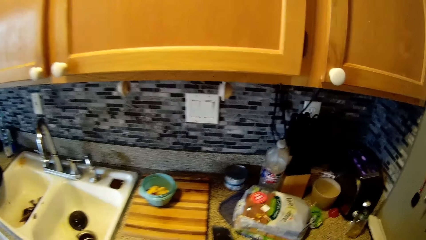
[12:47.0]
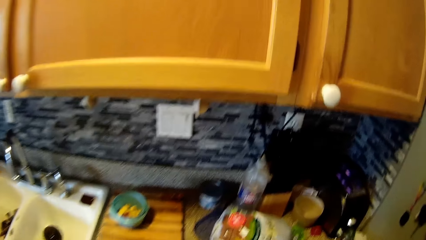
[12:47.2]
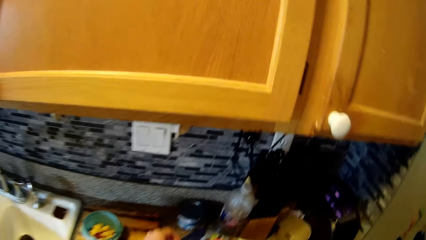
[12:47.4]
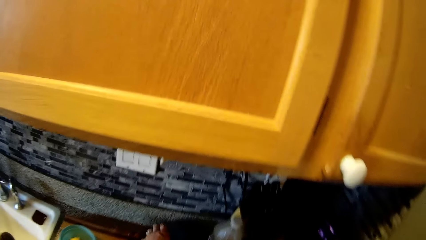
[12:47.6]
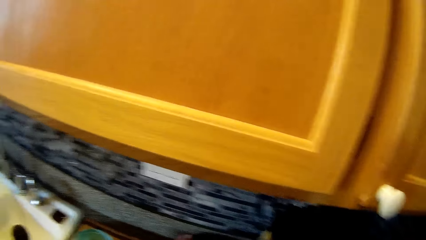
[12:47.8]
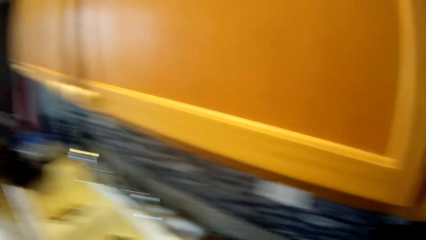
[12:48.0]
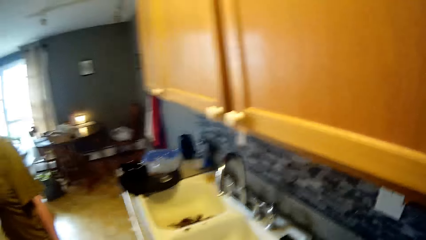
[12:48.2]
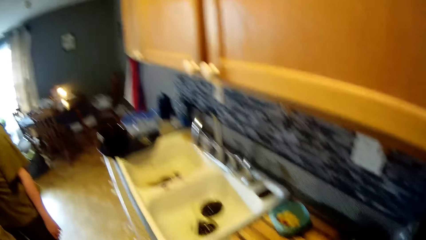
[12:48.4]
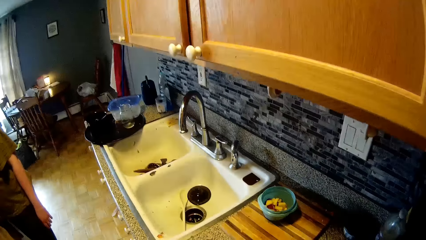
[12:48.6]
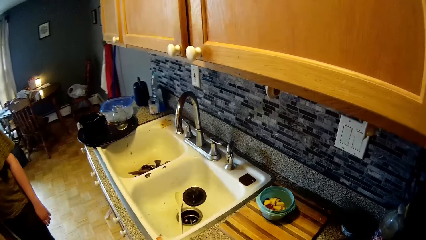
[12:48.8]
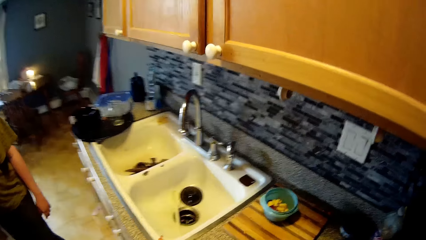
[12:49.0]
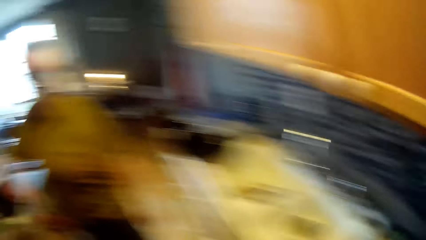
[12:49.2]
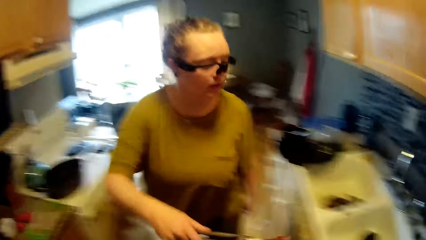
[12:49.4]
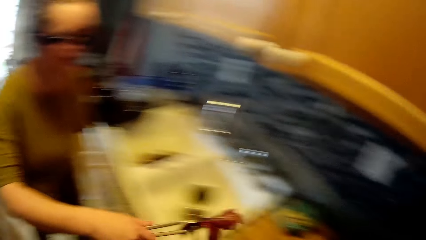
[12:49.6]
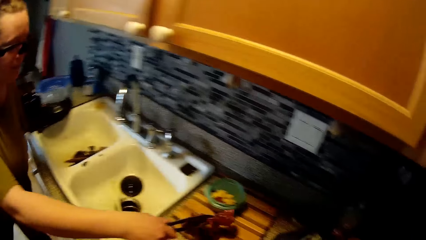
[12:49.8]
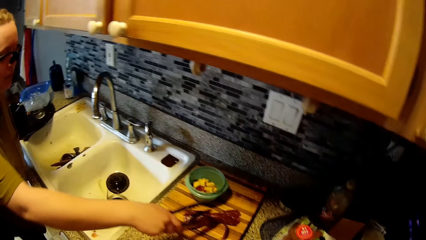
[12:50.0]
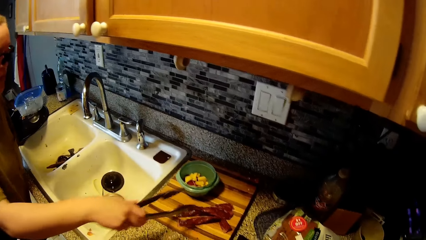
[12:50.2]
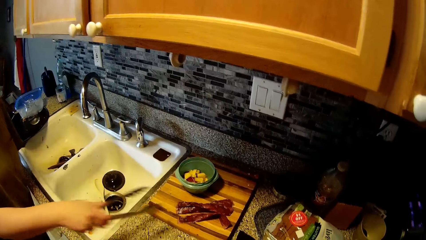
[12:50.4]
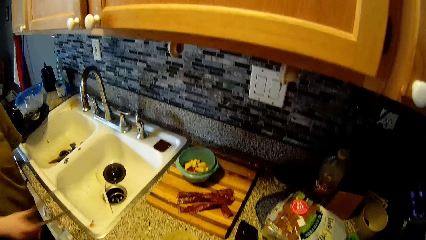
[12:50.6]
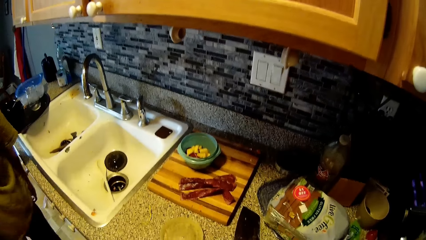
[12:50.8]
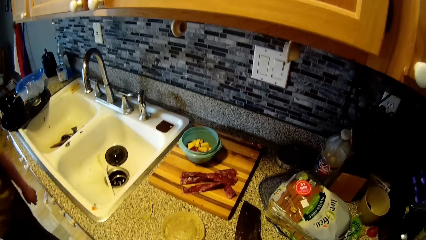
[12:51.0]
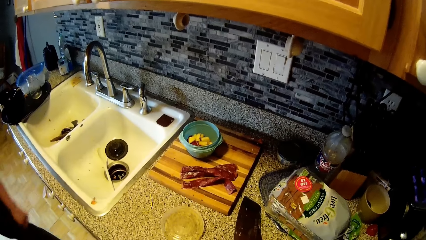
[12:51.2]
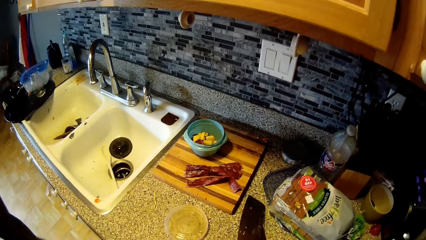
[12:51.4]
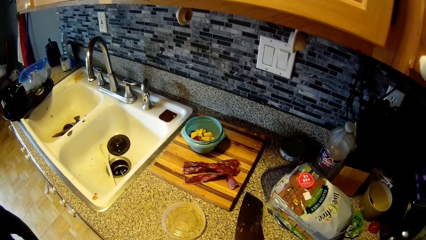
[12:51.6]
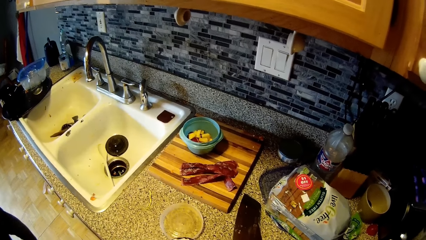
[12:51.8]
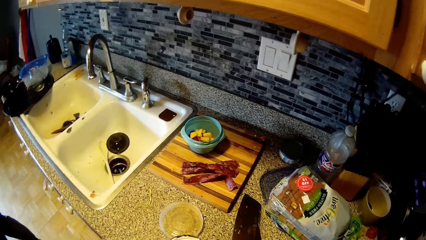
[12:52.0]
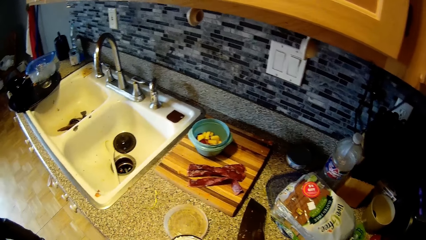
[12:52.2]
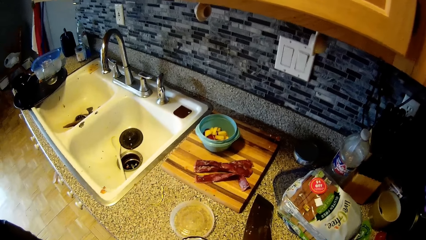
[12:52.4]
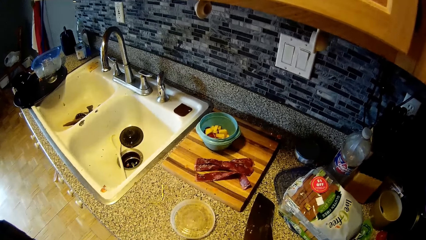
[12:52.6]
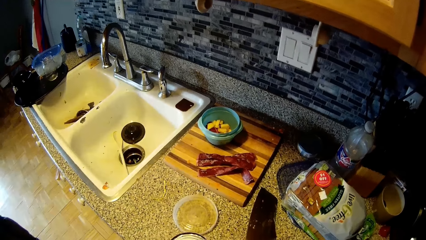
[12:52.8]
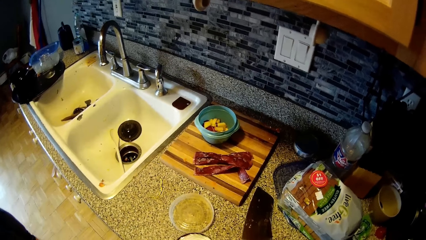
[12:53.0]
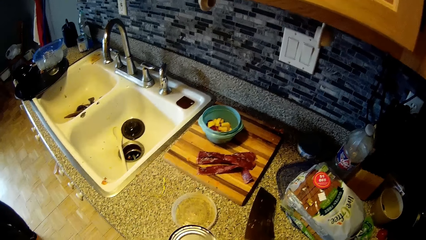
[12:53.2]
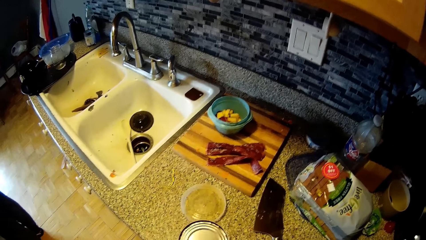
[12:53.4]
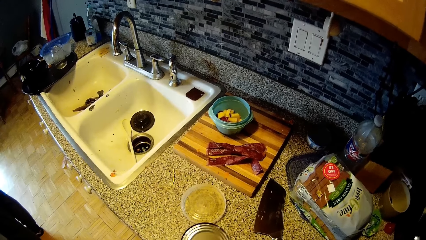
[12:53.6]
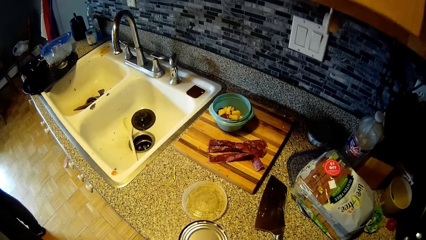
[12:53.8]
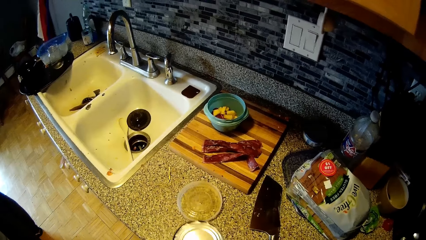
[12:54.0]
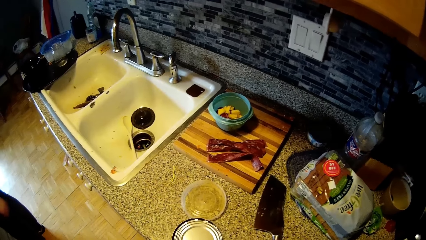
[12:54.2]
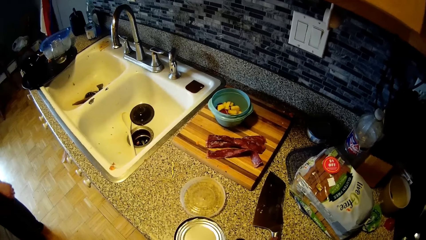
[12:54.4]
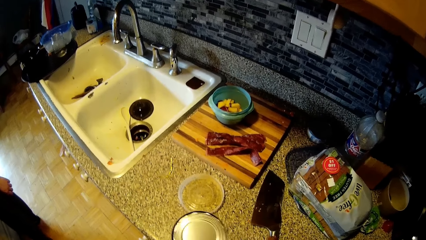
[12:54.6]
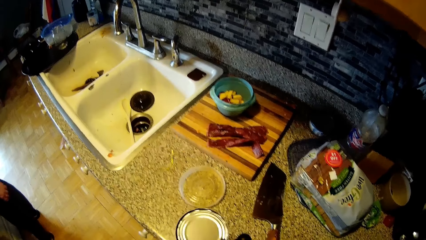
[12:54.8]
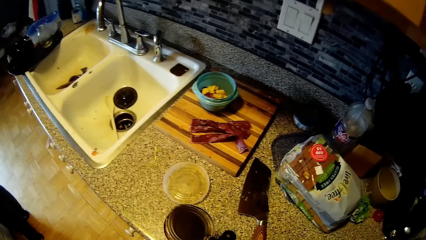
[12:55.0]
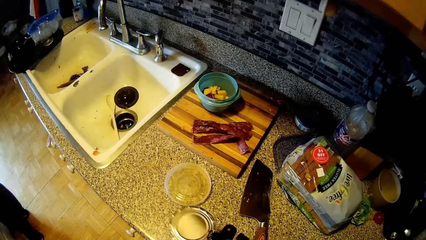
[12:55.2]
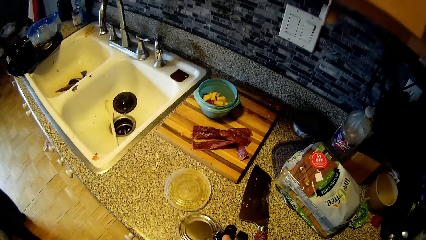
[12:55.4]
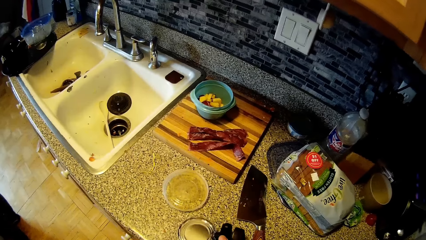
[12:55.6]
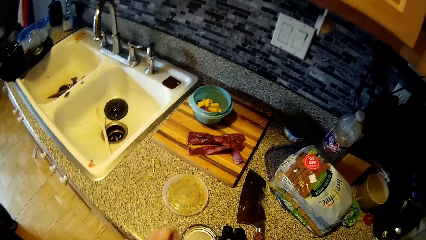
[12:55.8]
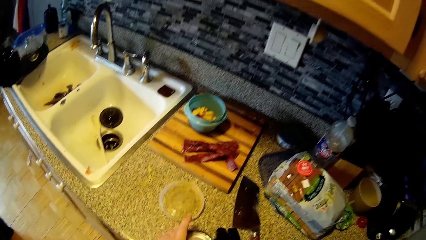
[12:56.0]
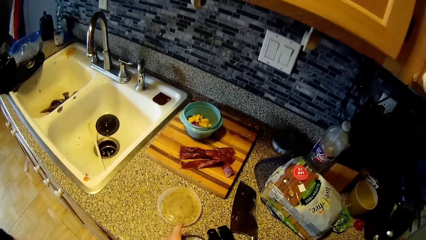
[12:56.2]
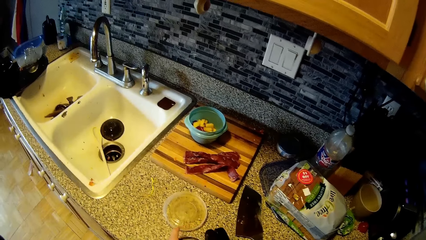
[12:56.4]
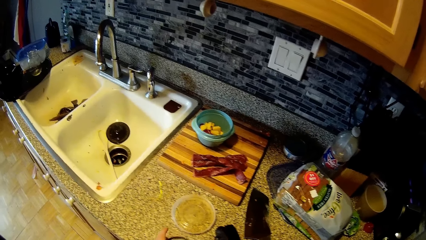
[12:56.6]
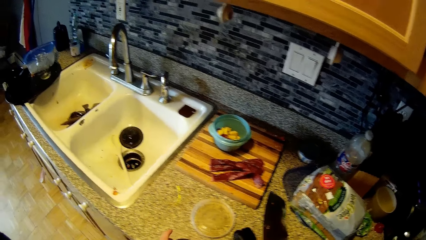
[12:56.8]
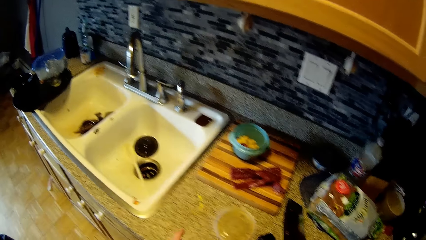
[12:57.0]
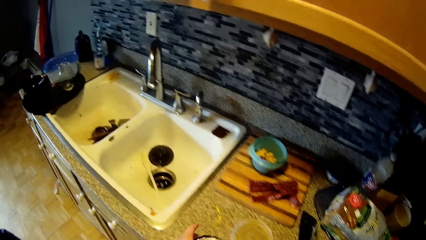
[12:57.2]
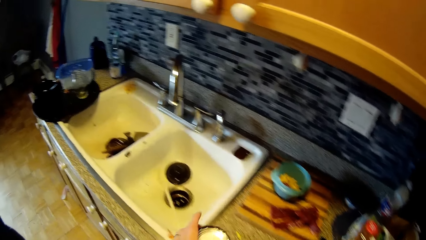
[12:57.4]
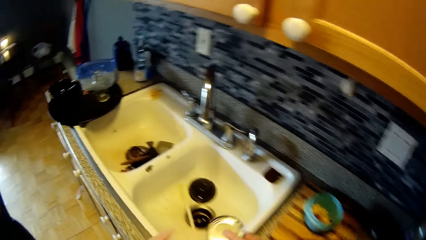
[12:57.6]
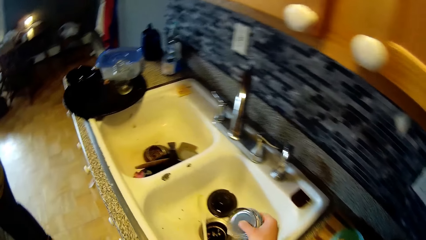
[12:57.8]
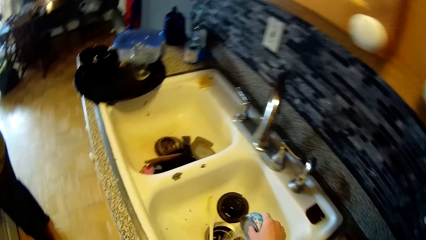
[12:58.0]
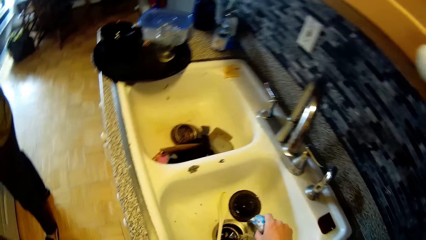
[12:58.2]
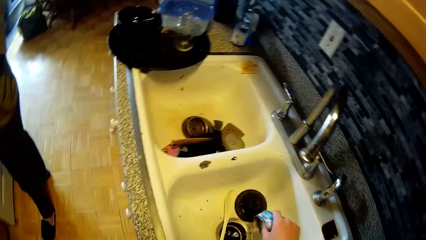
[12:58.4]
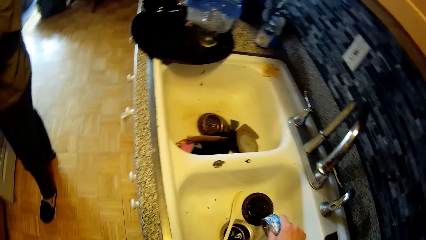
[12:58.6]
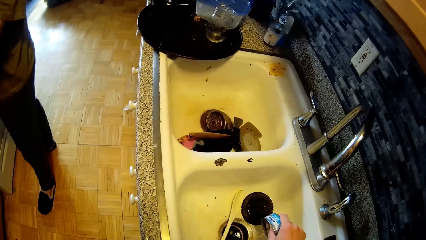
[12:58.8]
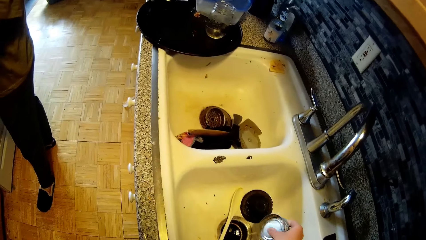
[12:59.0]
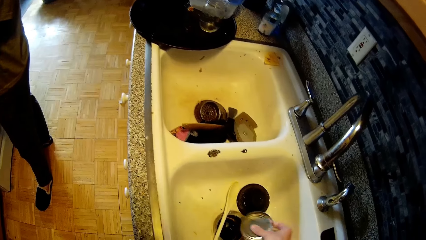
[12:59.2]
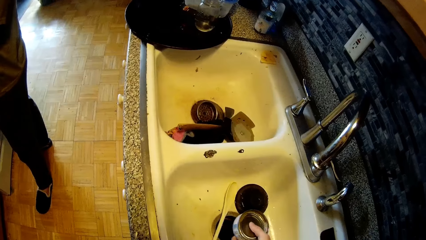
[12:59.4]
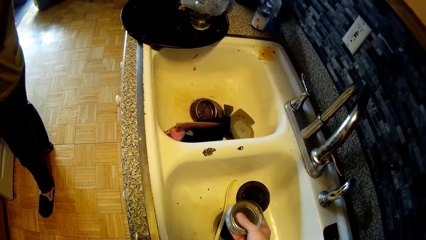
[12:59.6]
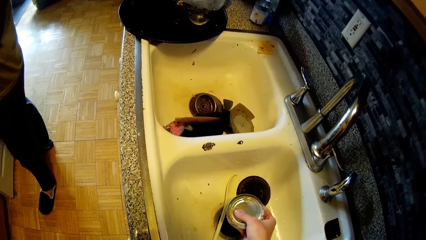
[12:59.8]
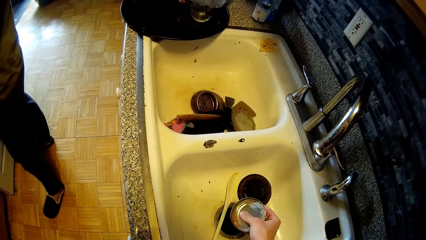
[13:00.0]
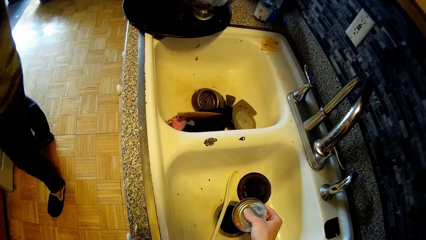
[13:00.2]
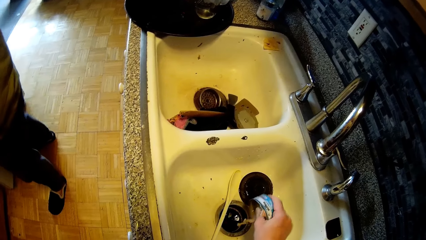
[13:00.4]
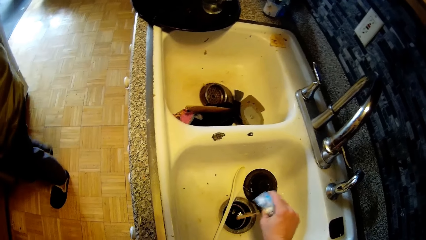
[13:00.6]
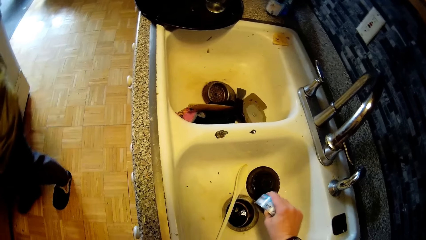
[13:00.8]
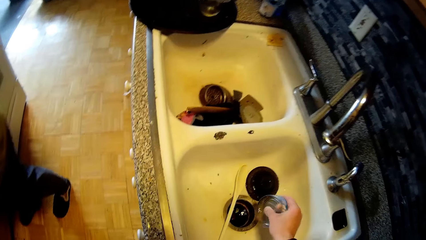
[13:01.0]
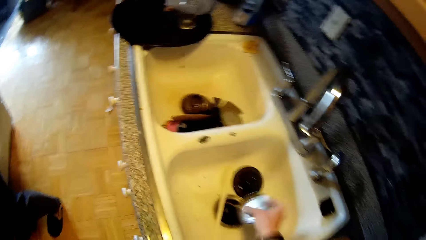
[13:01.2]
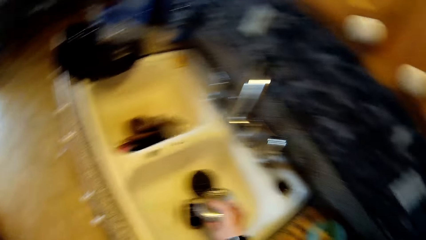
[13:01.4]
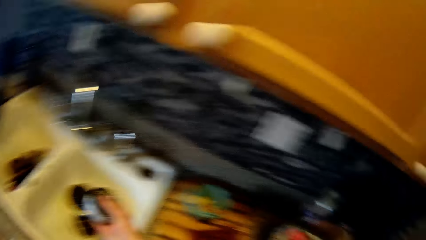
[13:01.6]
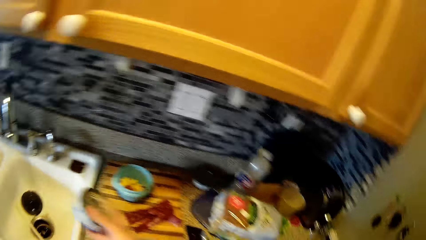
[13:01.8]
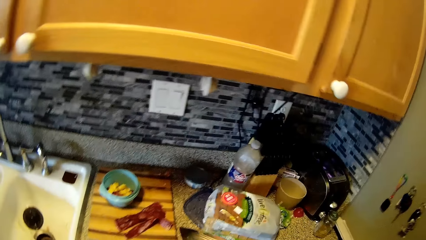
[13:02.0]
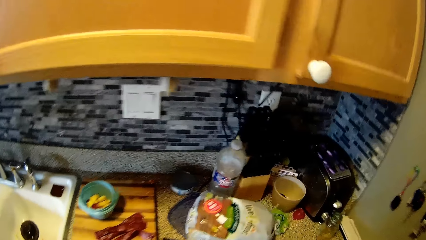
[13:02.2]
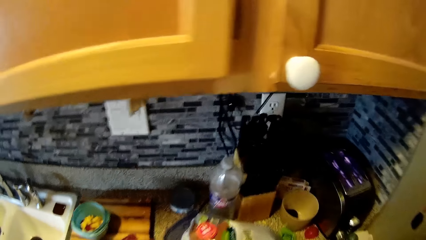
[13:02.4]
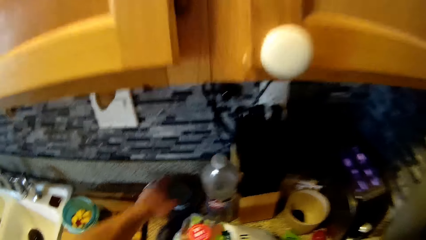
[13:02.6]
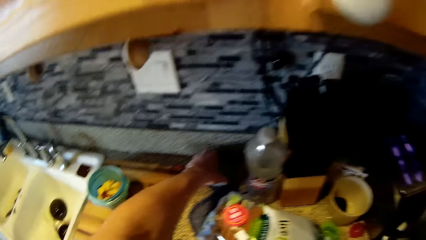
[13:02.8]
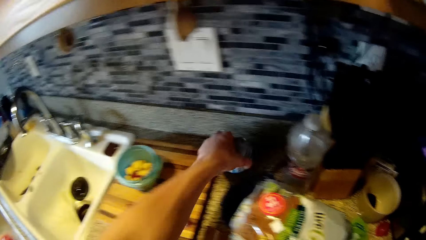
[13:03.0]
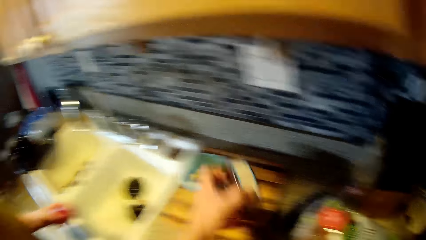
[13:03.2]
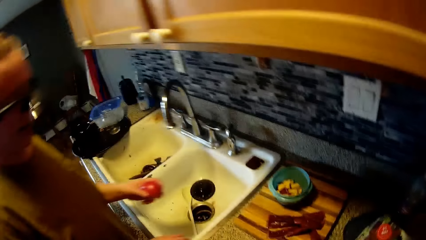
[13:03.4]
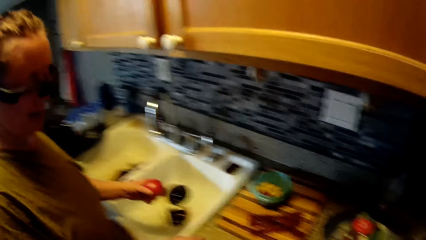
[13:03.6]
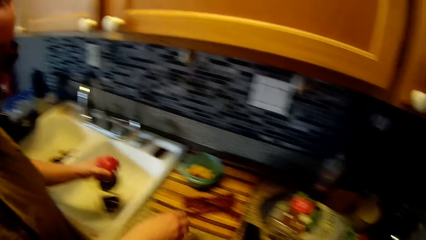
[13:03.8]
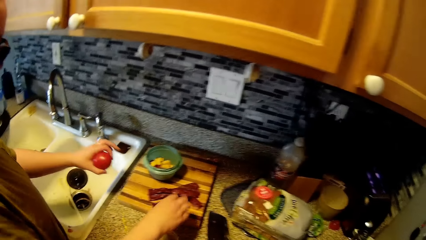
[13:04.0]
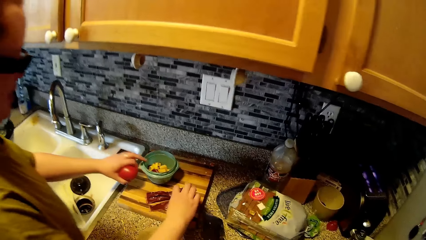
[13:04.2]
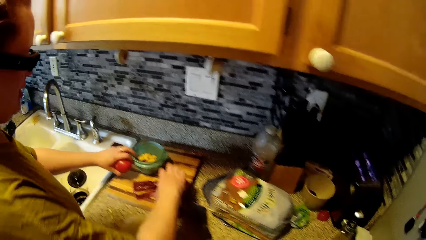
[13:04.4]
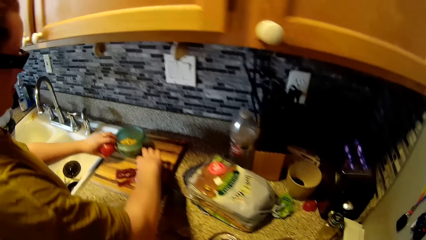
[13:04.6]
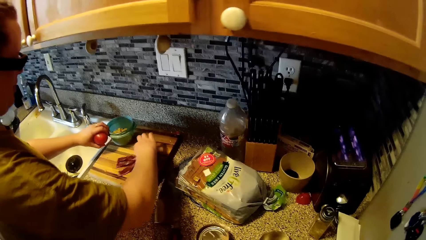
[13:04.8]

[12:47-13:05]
The camera wearer picks the can of tuna from the kitchen counter with his right hand. The woman puts the bacon on the chopping board with the tong. The camera wearer opens the can of tuna with an opener. He places the can of tuna on the kitchen counter with the opener. He pours out water from the tuna can into the sink with his right hand. He drops a container on the table. He converses with the woman. He picks another can of tuna from the kitchen counter with his left hand. The woman holds a tomato with her left hand.
